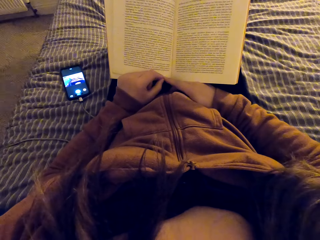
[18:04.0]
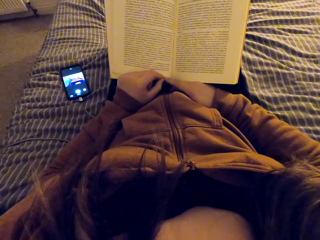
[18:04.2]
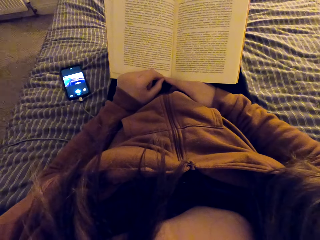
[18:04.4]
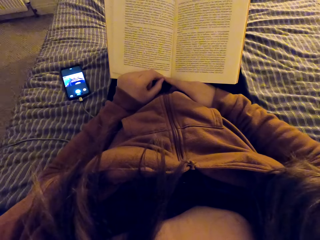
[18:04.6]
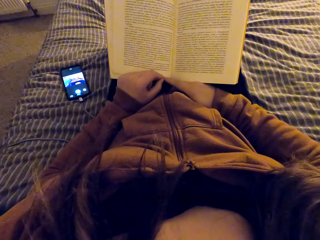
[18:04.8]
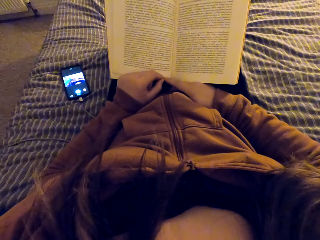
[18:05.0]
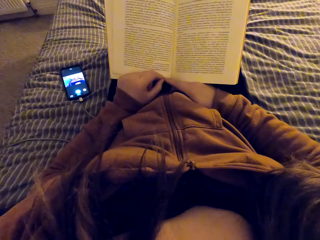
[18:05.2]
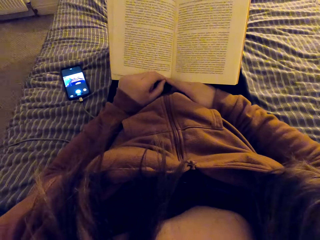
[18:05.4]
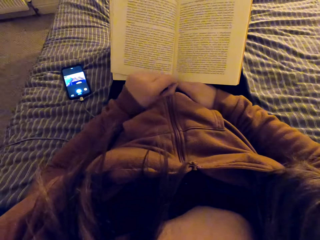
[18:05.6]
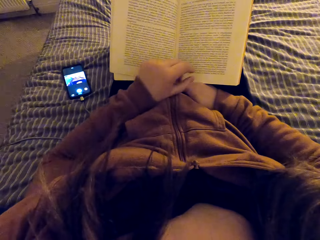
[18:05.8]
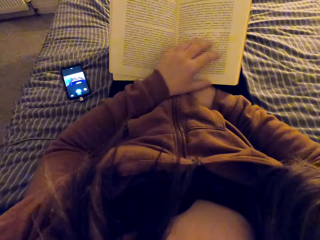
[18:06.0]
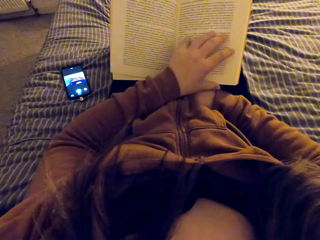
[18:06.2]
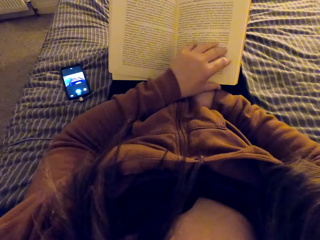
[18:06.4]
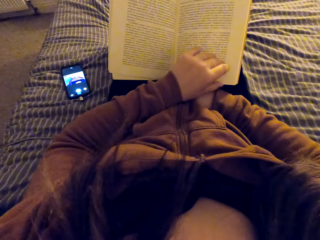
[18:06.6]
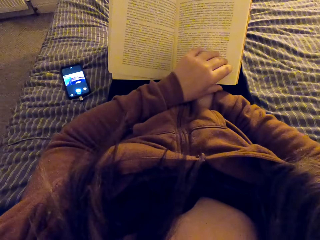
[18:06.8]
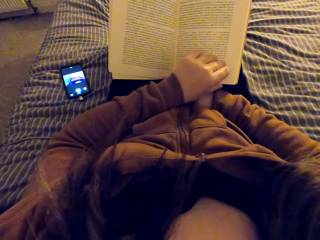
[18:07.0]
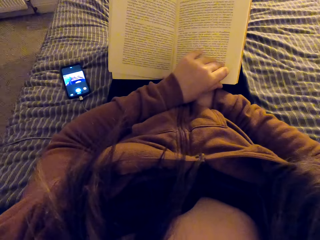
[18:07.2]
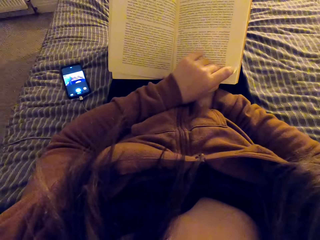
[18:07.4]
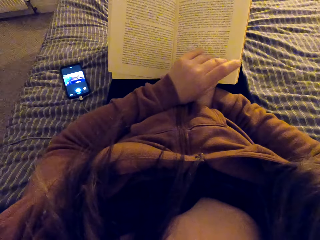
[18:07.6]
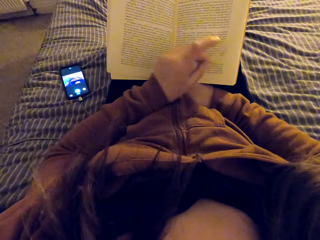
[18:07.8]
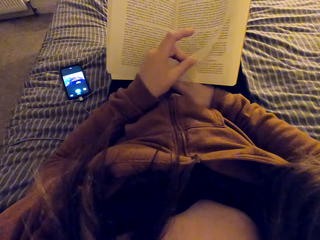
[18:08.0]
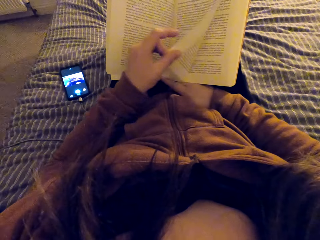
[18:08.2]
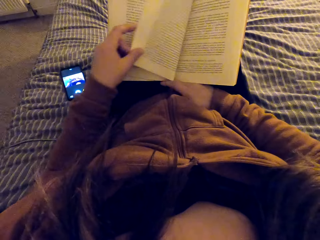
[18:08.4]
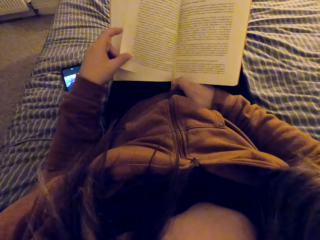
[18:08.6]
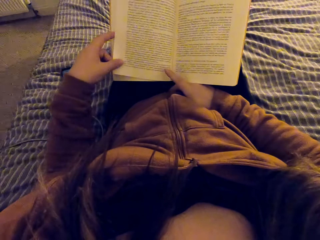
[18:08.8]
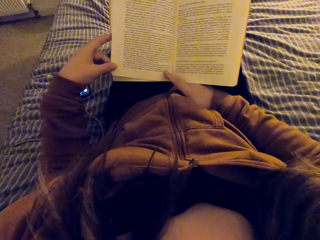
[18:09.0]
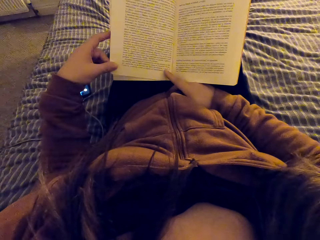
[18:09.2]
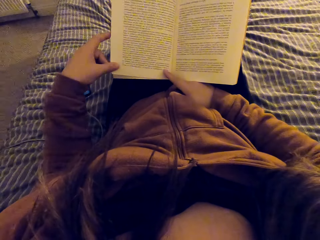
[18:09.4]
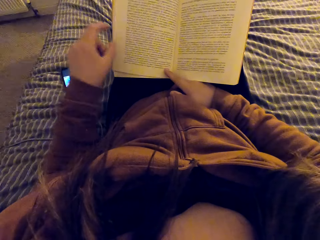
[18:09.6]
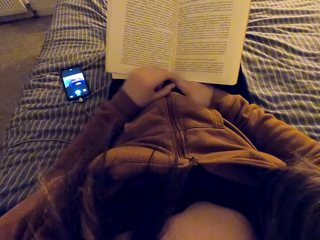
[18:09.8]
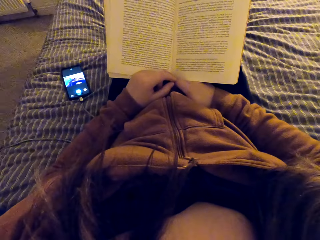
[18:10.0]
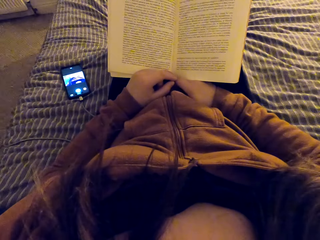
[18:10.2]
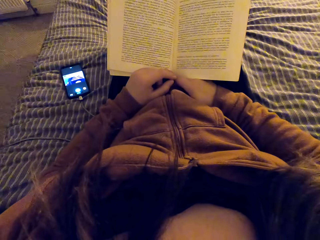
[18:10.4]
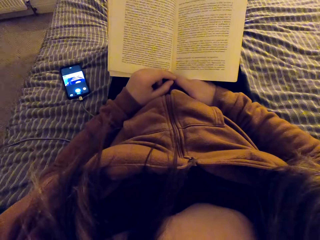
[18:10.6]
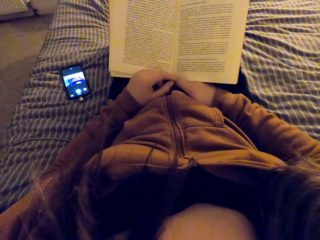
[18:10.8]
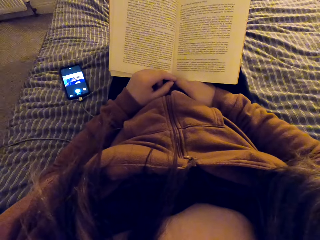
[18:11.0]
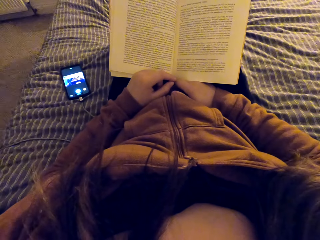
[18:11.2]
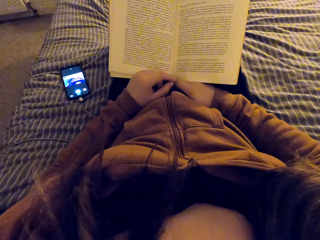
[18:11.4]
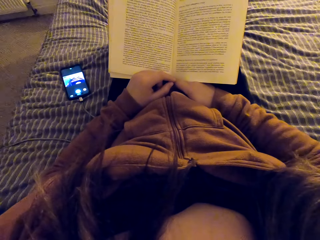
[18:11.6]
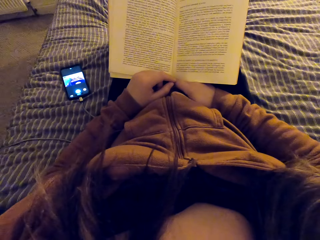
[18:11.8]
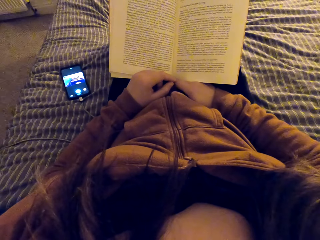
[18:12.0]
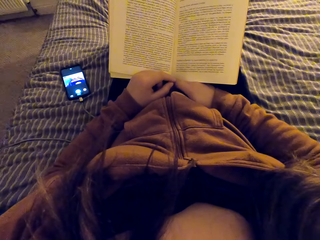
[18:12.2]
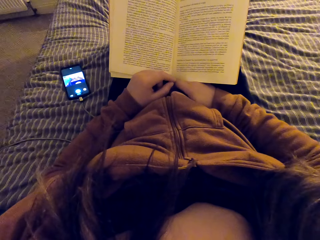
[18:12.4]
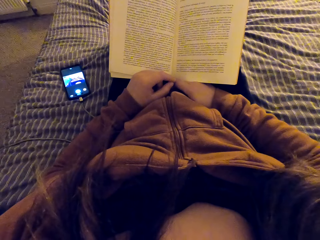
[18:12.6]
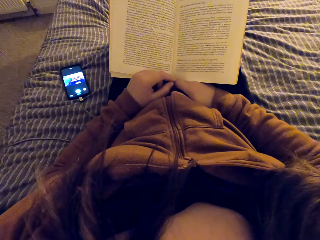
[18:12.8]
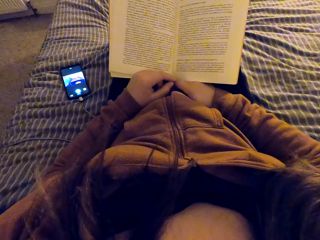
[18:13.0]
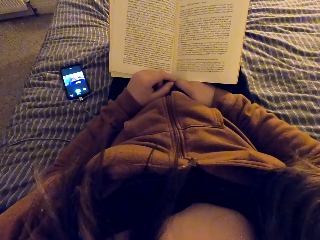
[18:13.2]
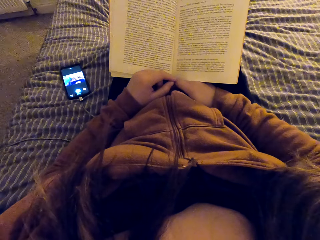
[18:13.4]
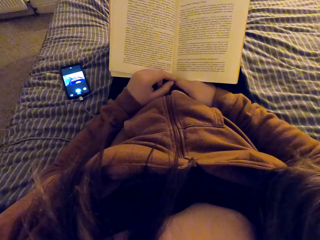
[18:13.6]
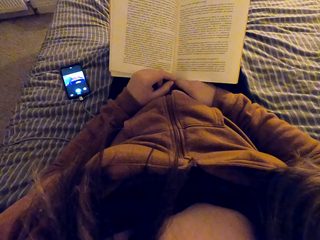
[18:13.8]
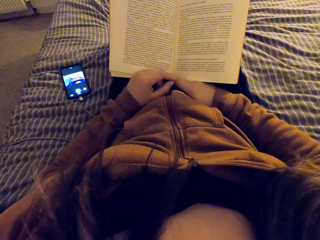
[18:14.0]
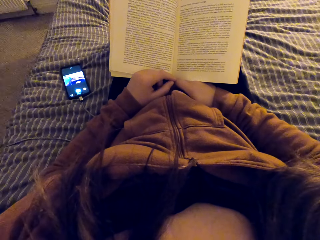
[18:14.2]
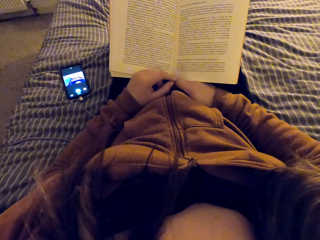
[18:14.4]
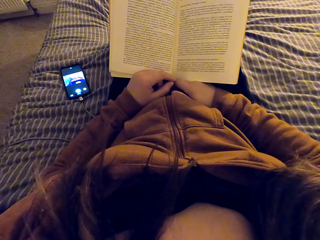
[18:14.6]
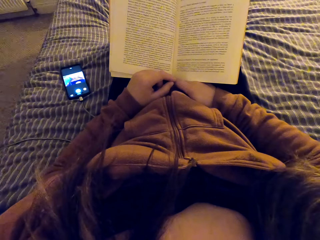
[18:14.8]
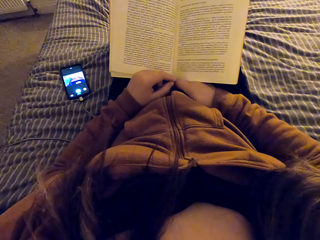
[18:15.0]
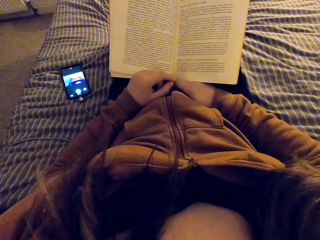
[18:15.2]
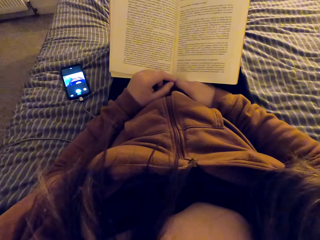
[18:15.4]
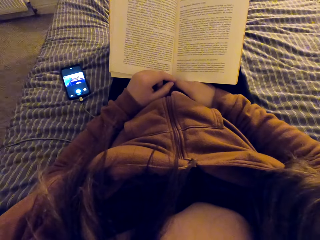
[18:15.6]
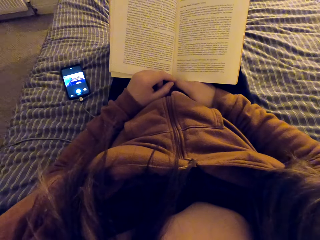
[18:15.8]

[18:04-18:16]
The camera wearer turns a page. They read a book.
